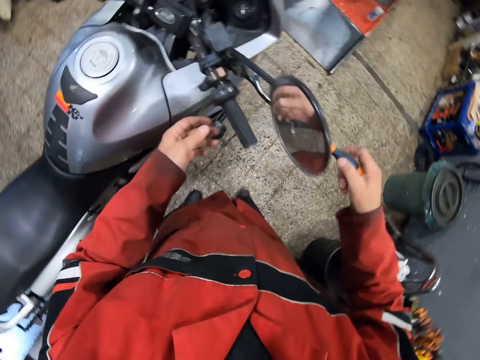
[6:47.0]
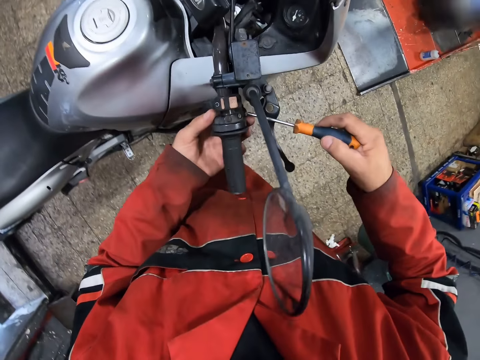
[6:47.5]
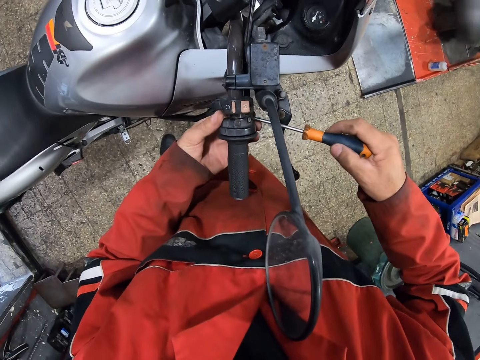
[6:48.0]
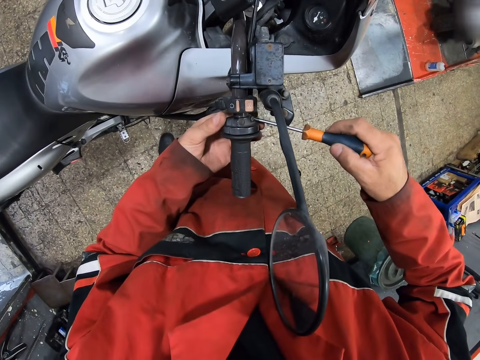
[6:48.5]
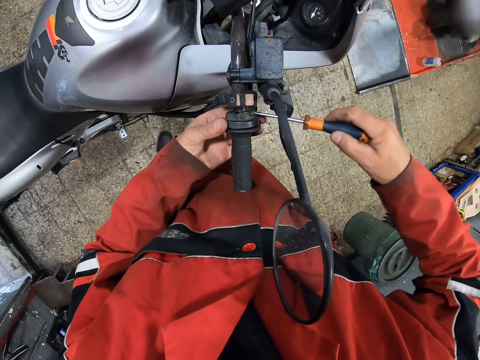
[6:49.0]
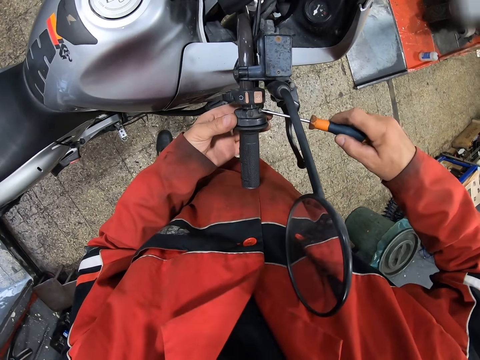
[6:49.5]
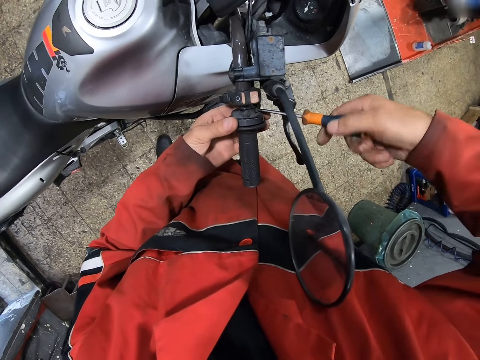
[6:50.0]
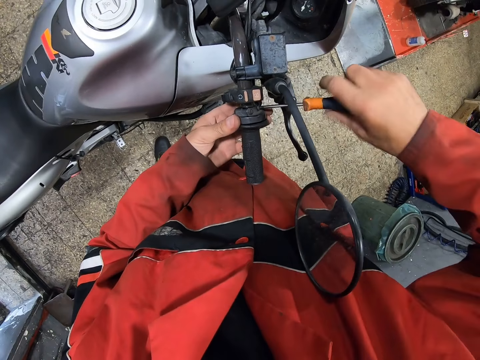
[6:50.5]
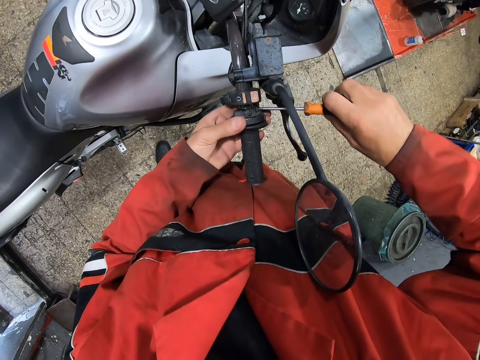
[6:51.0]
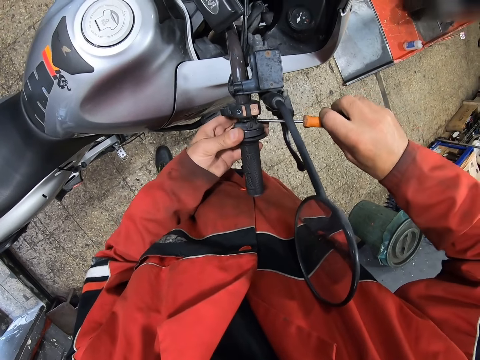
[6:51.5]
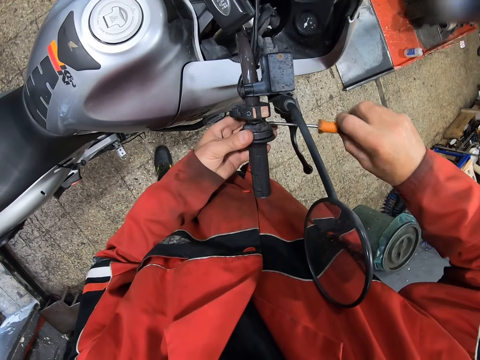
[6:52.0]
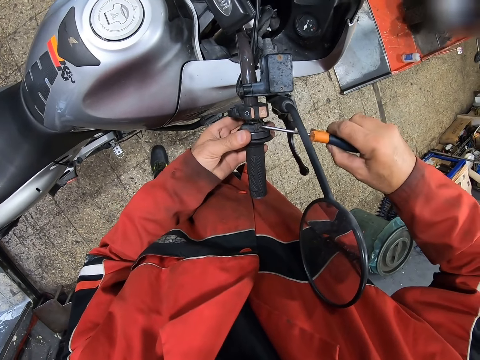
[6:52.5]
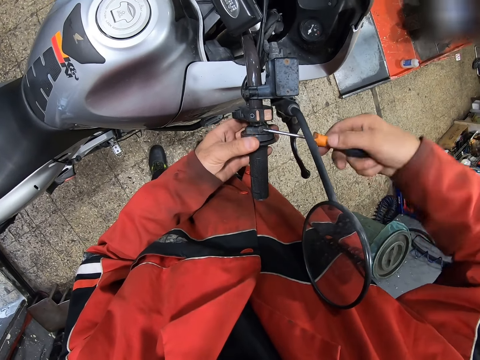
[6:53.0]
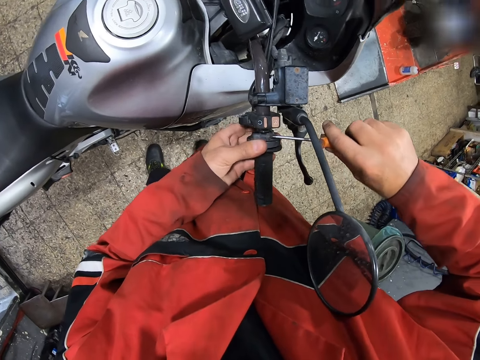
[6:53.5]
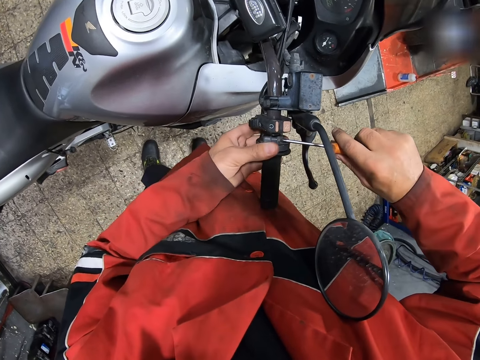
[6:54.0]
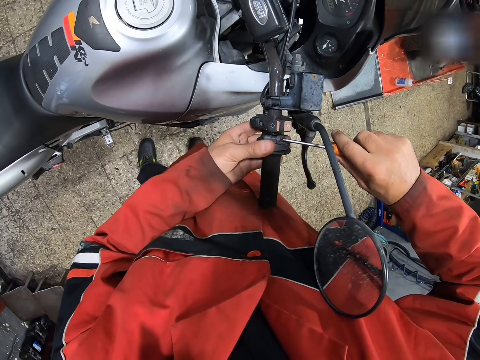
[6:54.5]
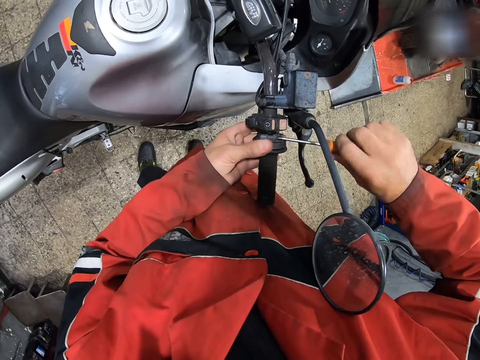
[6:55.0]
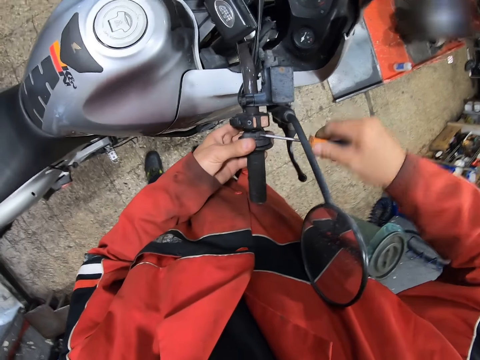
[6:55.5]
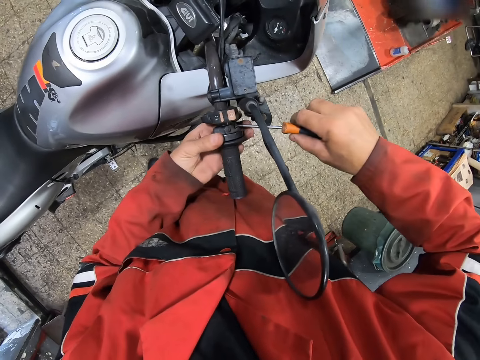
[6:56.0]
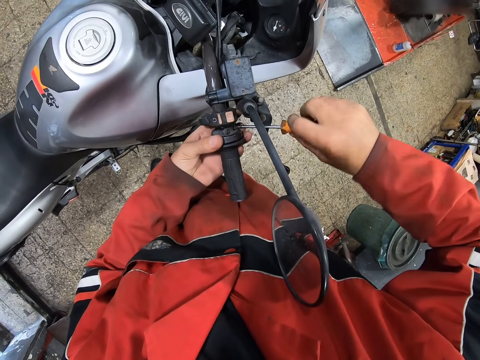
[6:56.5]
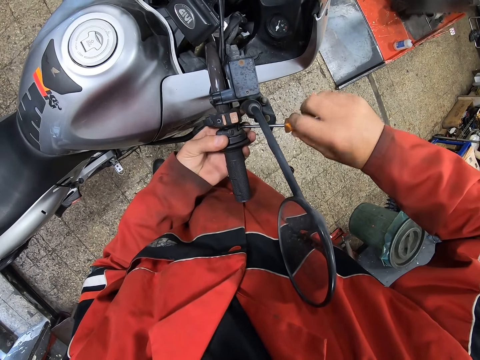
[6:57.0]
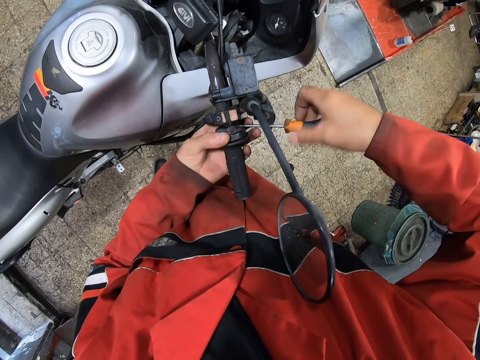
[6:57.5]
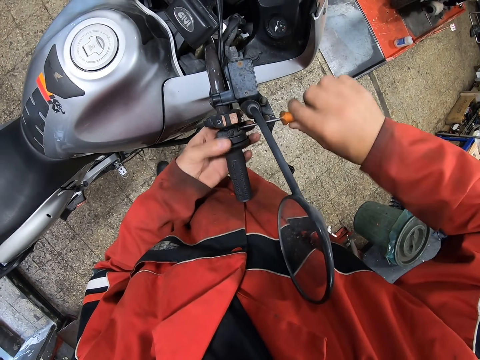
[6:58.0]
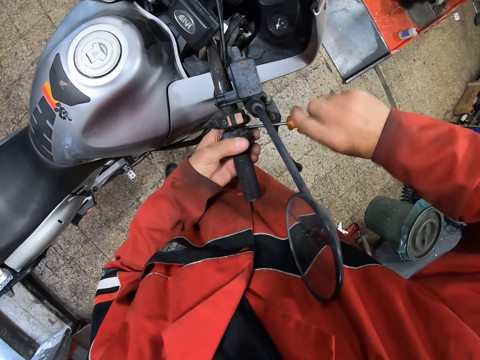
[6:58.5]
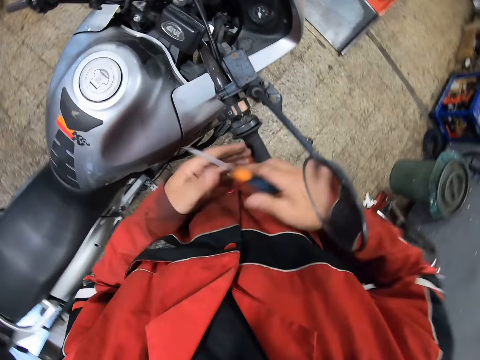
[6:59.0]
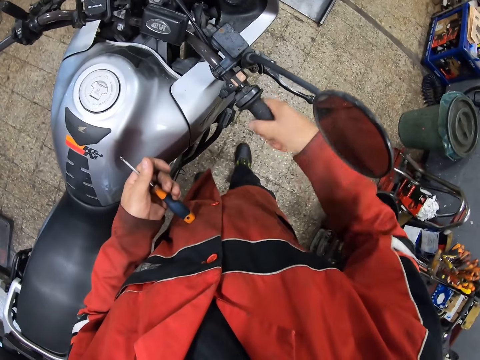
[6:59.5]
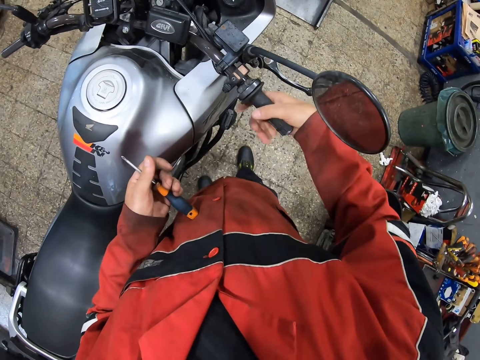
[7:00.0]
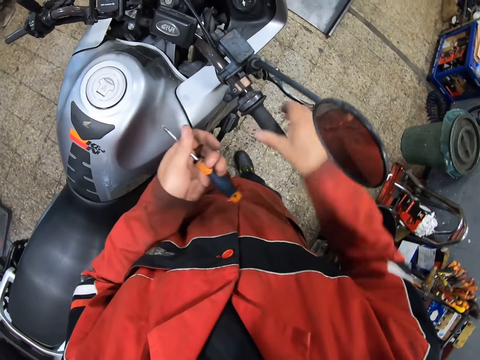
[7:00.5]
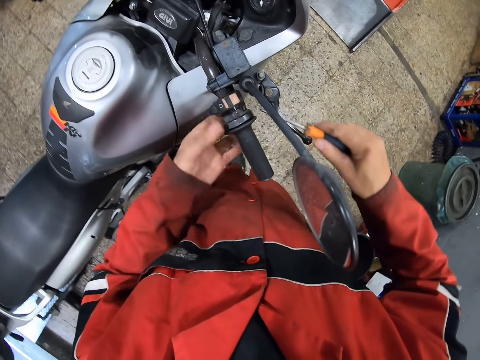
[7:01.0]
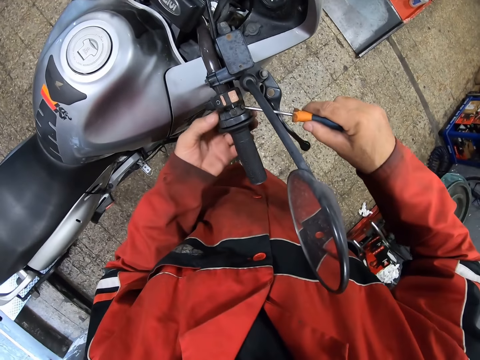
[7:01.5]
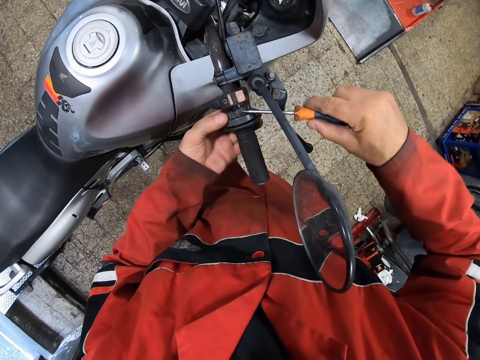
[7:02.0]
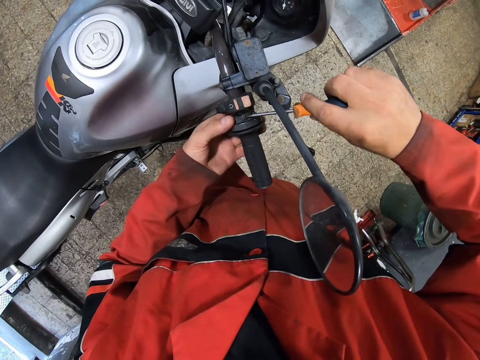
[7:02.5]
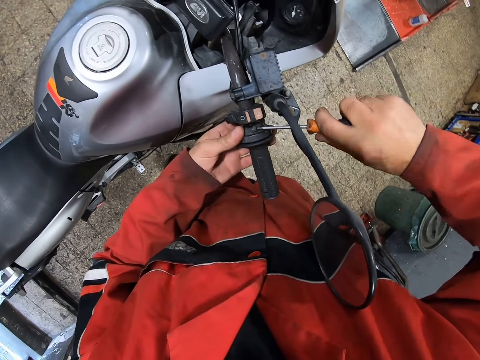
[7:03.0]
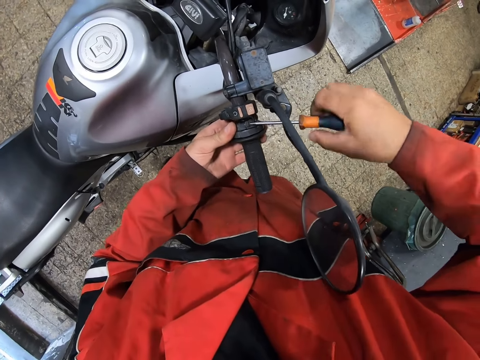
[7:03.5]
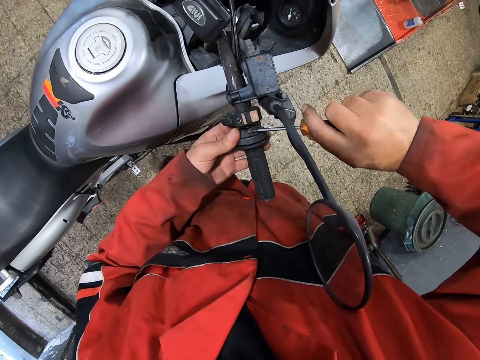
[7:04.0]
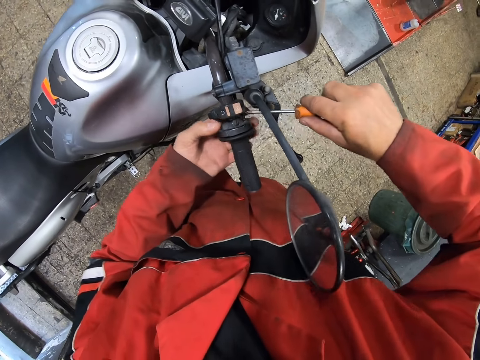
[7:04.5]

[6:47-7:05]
The camera wearer holds the motorcycle handle with his left hand. He screws the motorcycle handle with the screwdriver in his right hand. He passes the screwdriver from his right hand to his left hand. He moves the handlebar. He holds the motorcycle handle with his right hand. He passes the screwdriver from his left hand to his right hand. He holds the motorcycle handle with his left hand. He screws the motorcycle handle with the screwdriver in his right hand.

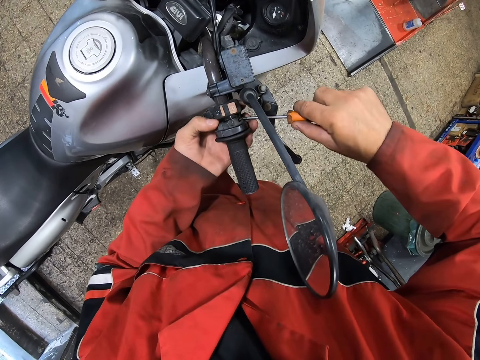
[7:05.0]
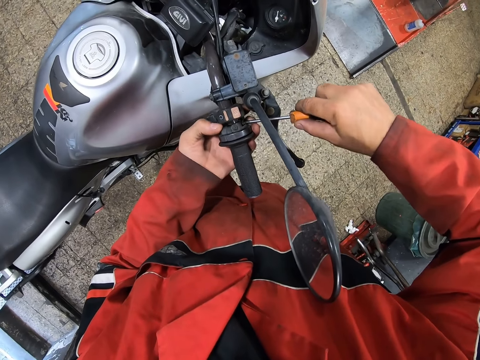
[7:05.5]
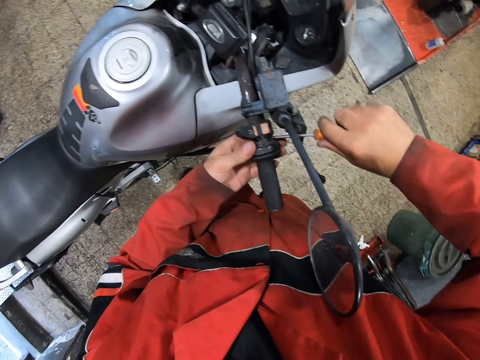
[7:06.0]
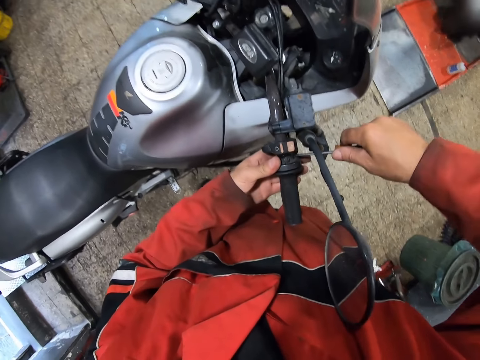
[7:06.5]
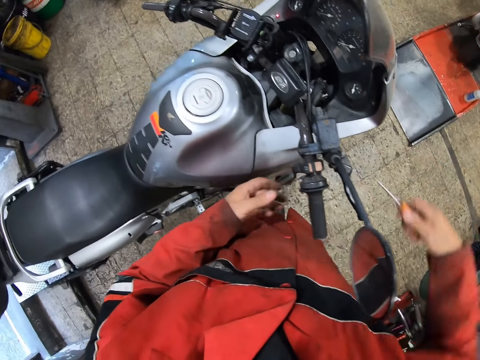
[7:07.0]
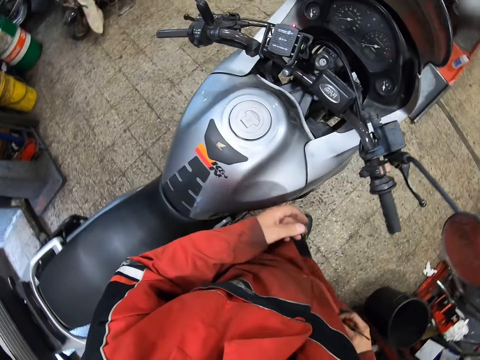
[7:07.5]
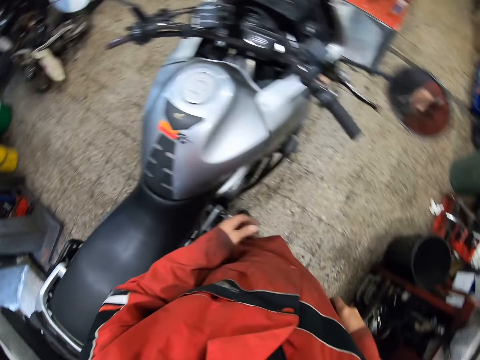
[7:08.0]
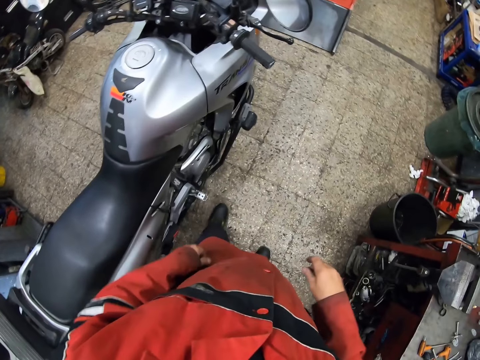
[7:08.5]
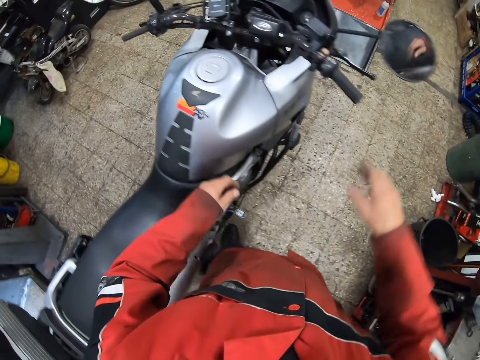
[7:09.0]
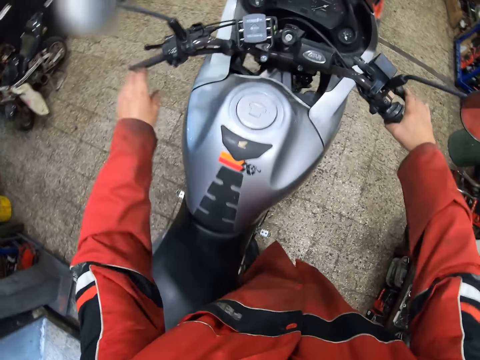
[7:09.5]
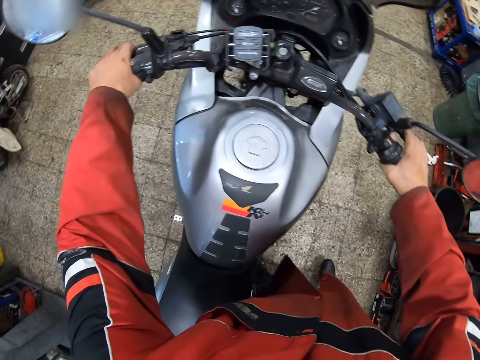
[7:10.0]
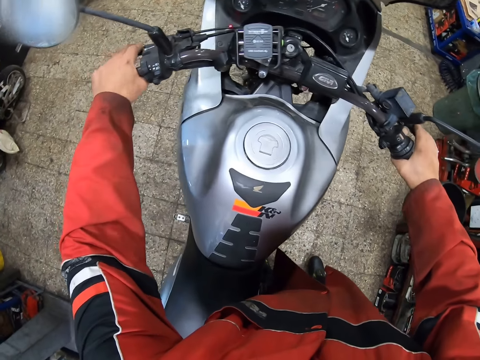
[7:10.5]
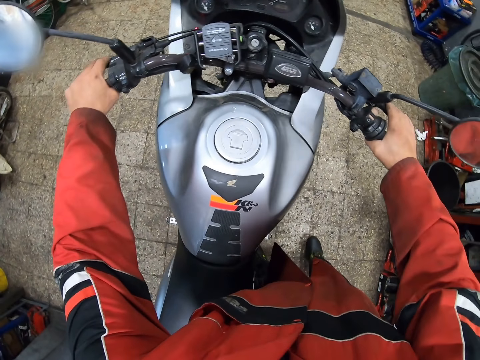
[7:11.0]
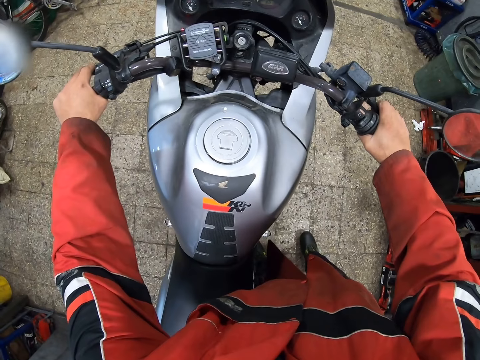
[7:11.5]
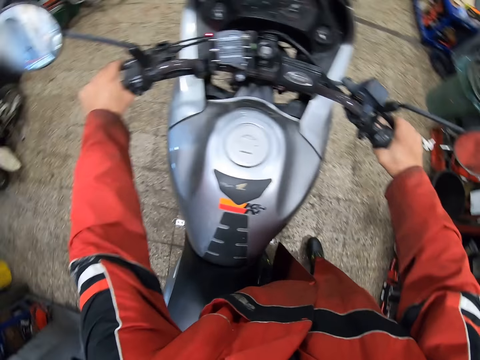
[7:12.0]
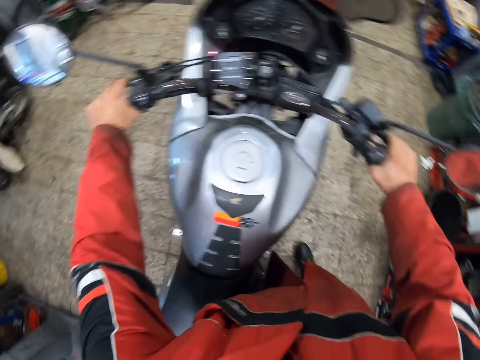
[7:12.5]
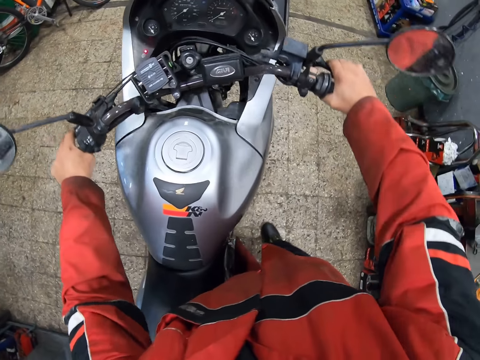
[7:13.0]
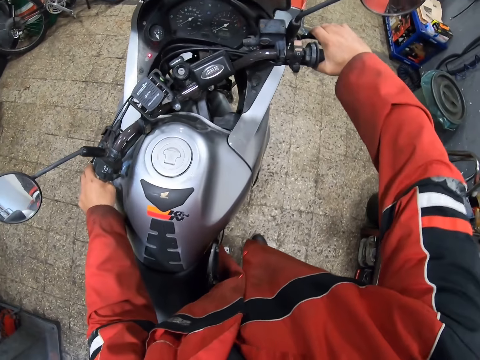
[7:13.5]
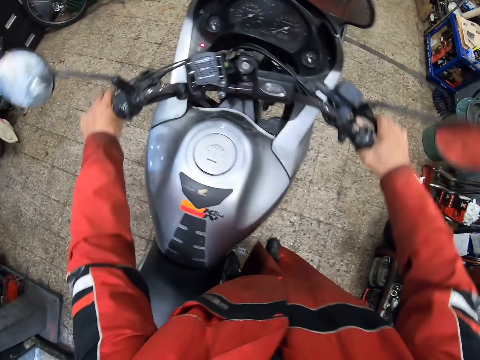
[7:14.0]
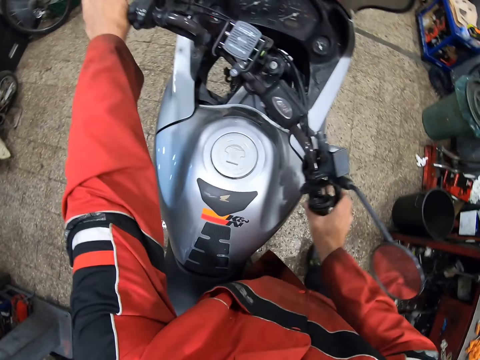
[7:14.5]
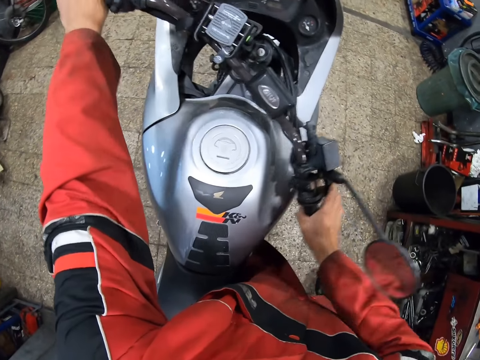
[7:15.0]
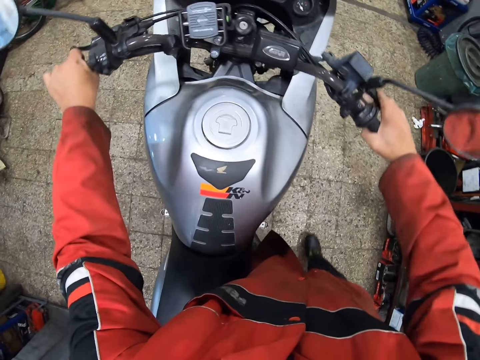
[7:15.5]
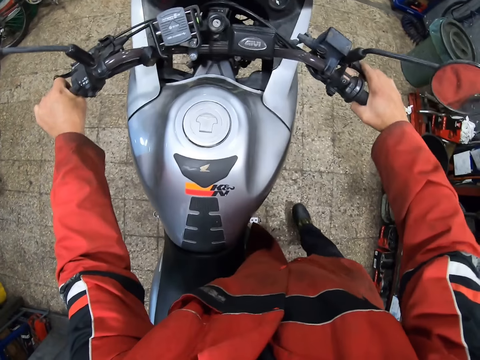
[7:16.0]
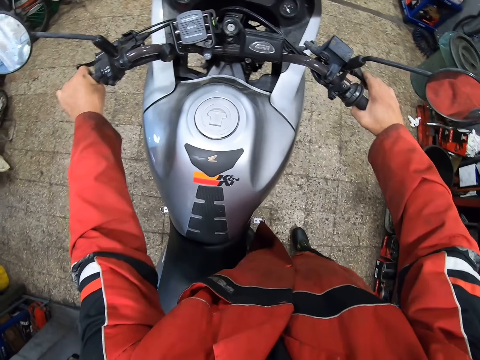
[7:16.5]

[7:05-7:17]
The camera wearer drops the screwdriver on the ground with his right hand. He touches the handlebar. He holds the motorcycle handle with both hands. He turns the motorcycle with the handle in both hands.
